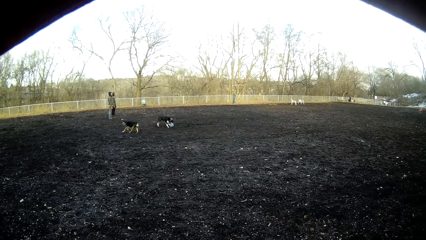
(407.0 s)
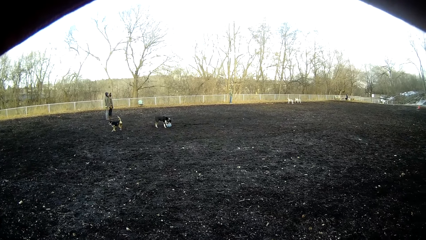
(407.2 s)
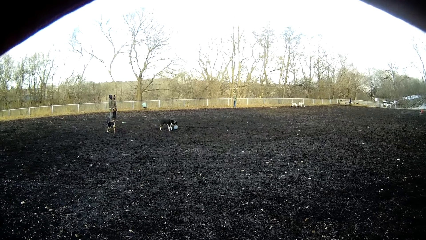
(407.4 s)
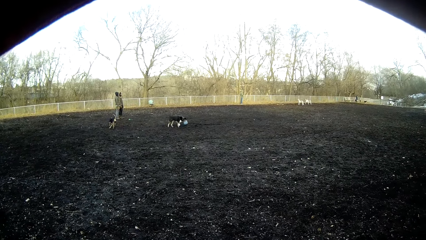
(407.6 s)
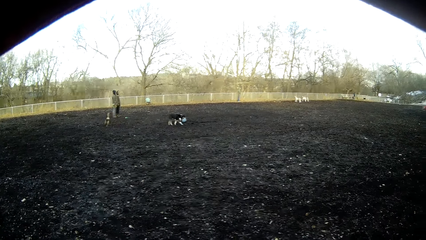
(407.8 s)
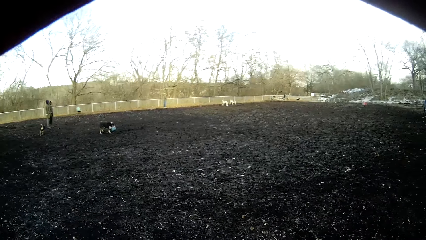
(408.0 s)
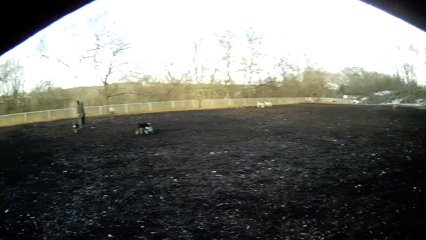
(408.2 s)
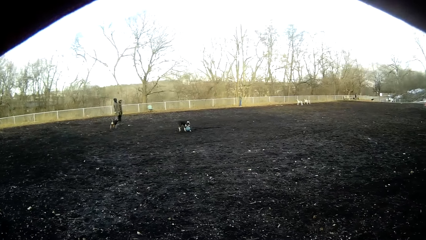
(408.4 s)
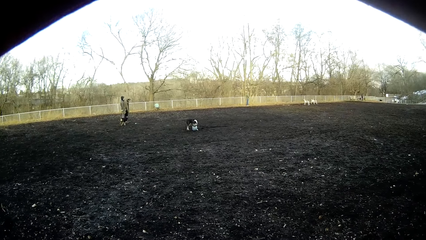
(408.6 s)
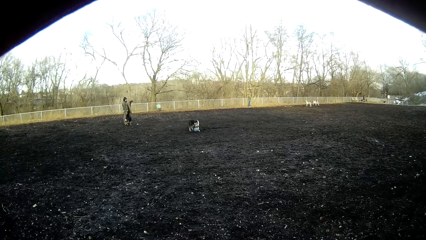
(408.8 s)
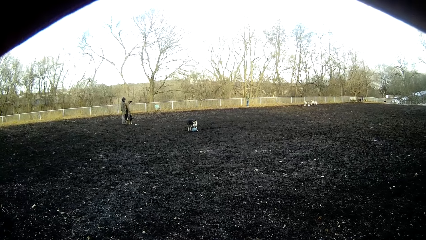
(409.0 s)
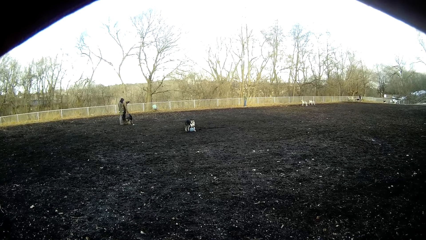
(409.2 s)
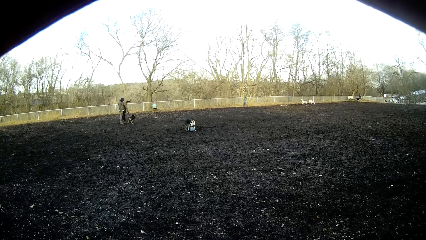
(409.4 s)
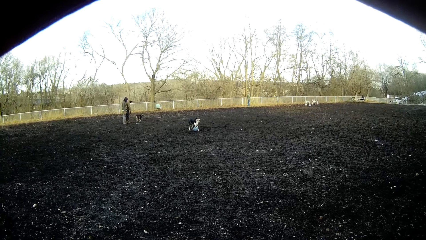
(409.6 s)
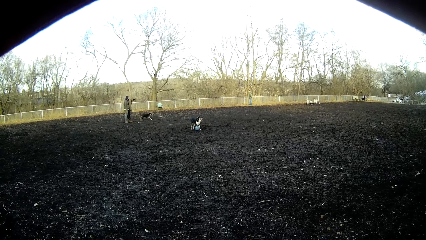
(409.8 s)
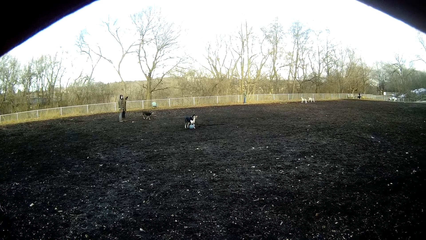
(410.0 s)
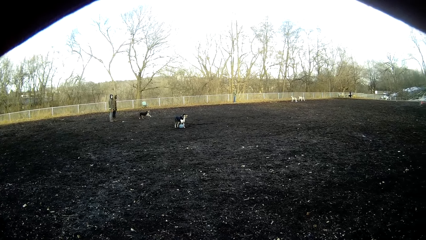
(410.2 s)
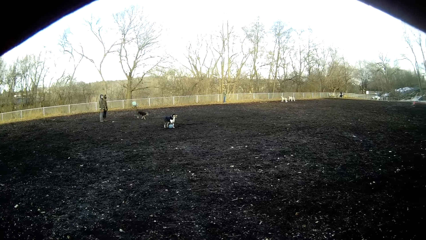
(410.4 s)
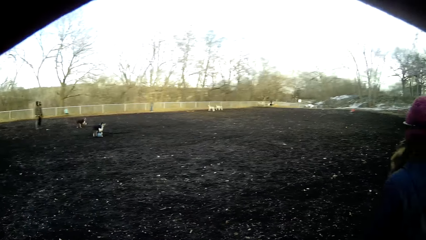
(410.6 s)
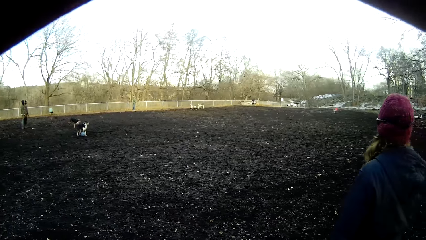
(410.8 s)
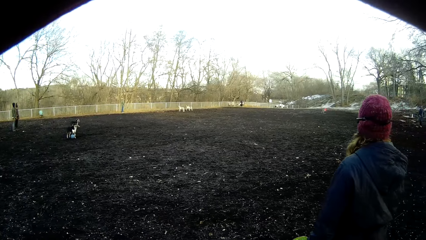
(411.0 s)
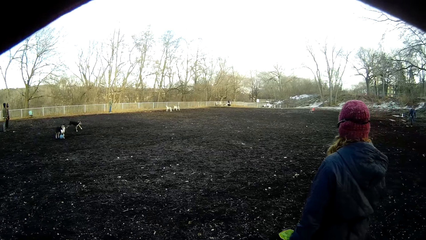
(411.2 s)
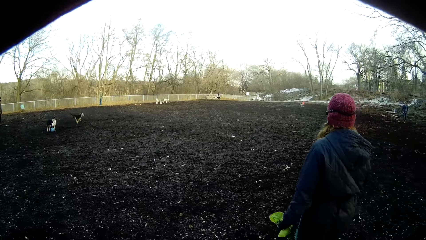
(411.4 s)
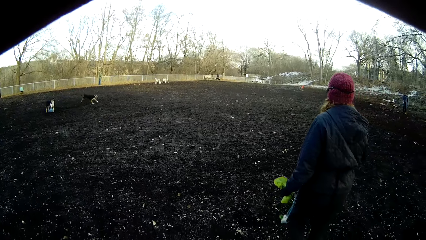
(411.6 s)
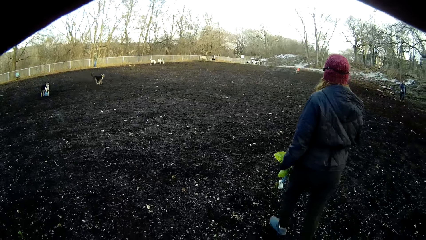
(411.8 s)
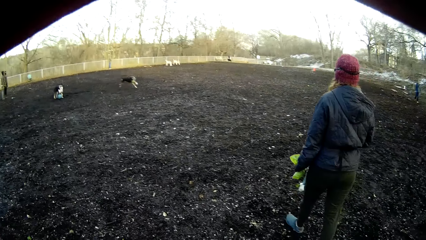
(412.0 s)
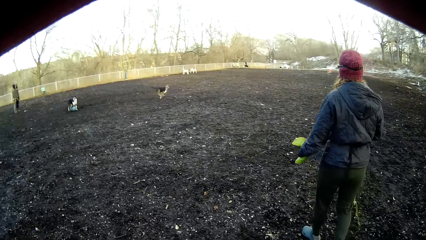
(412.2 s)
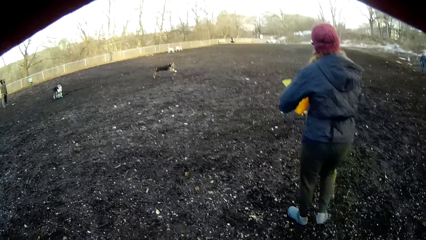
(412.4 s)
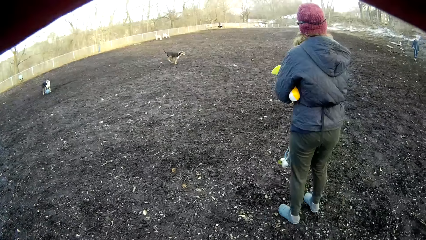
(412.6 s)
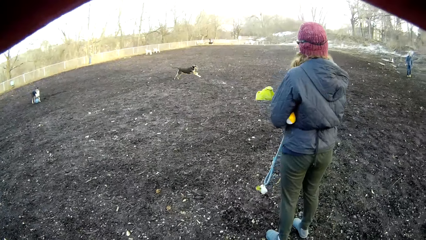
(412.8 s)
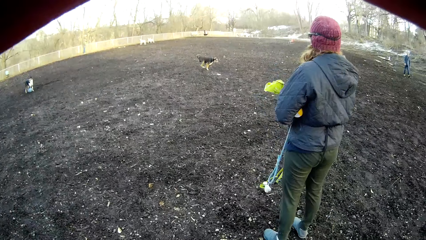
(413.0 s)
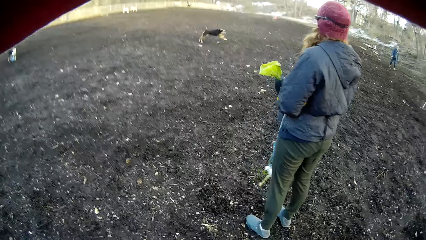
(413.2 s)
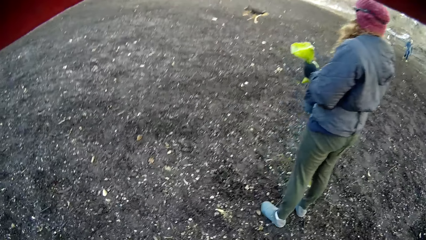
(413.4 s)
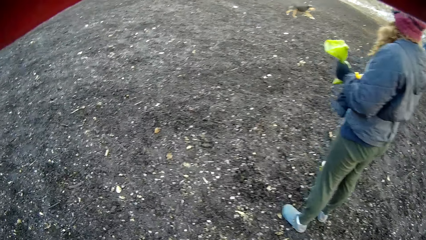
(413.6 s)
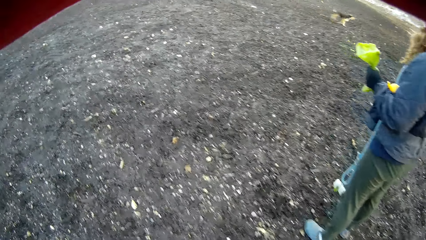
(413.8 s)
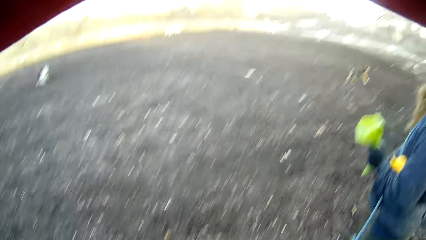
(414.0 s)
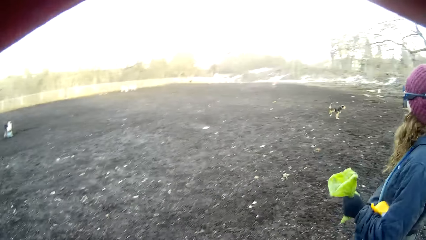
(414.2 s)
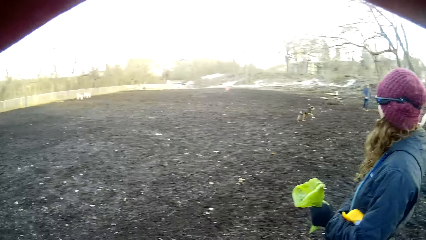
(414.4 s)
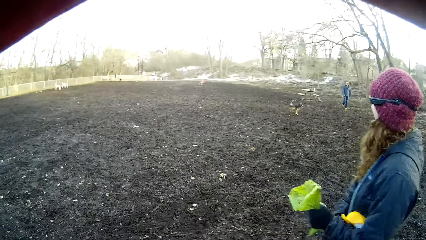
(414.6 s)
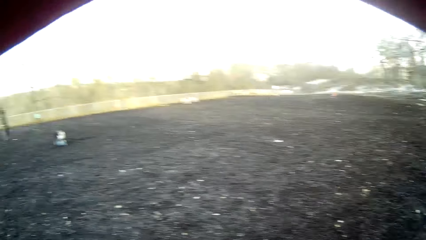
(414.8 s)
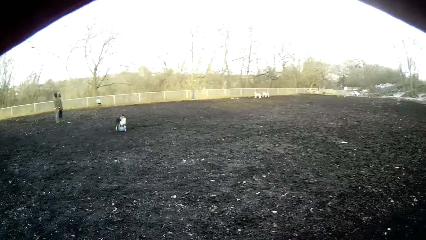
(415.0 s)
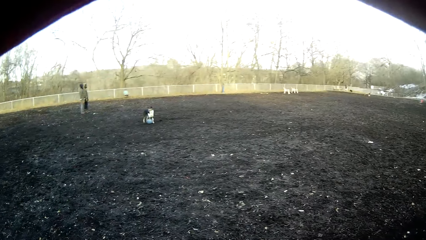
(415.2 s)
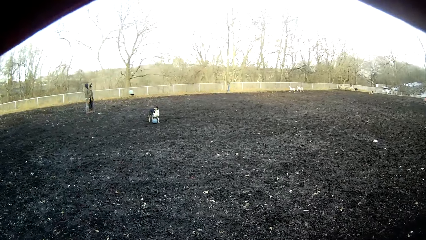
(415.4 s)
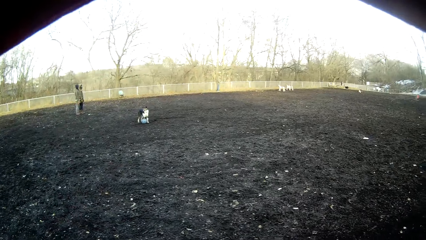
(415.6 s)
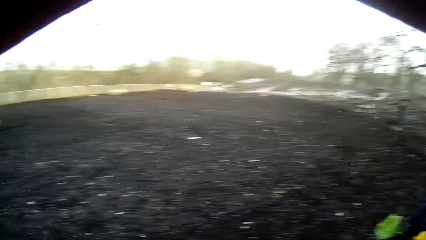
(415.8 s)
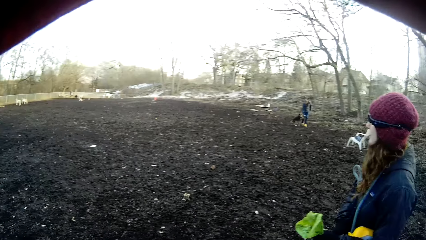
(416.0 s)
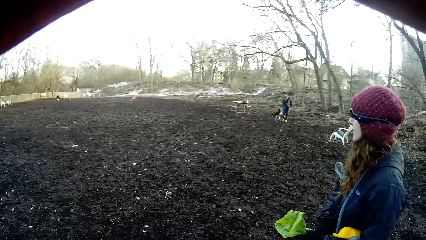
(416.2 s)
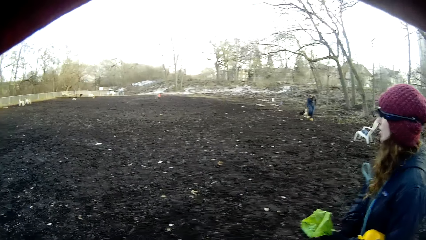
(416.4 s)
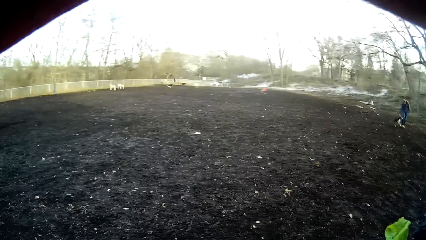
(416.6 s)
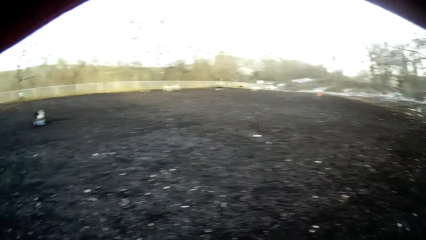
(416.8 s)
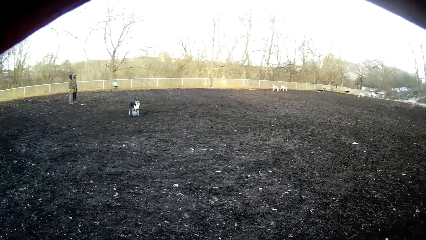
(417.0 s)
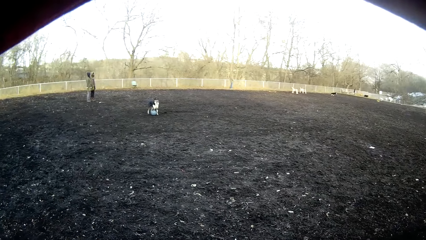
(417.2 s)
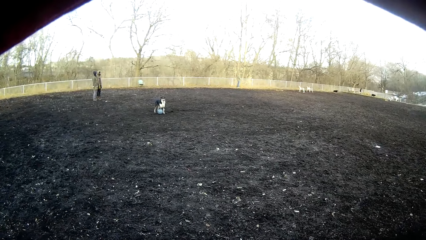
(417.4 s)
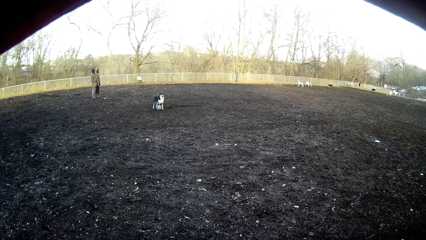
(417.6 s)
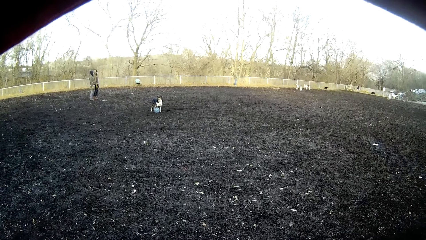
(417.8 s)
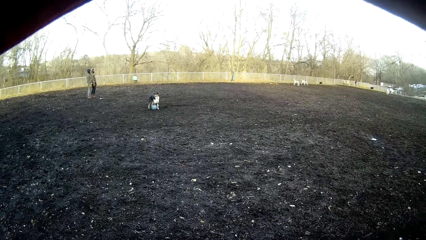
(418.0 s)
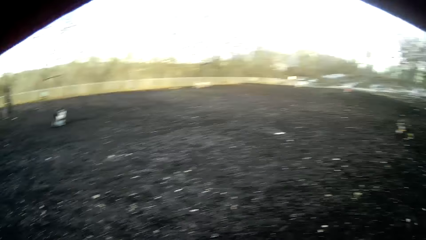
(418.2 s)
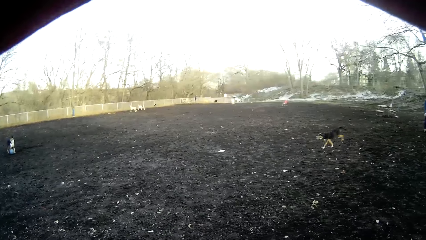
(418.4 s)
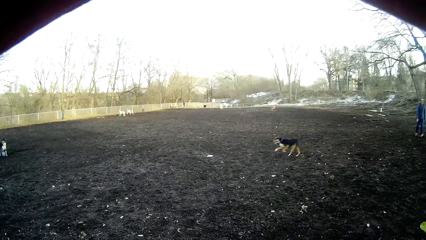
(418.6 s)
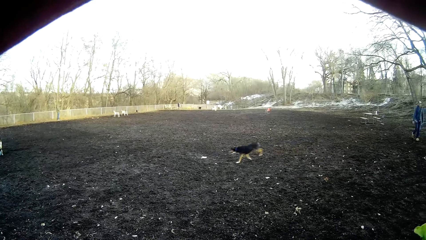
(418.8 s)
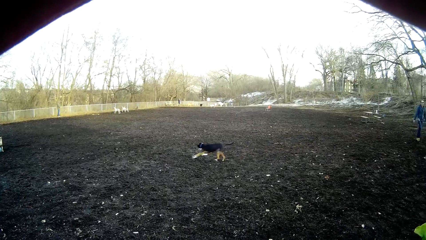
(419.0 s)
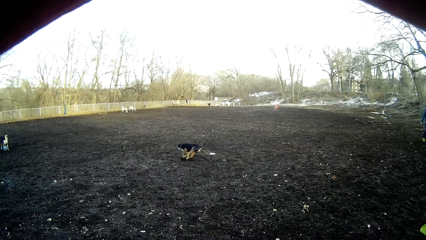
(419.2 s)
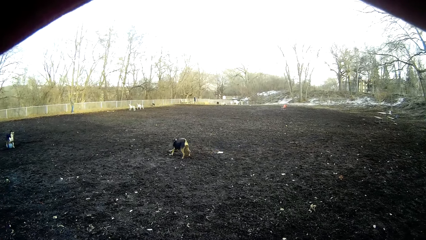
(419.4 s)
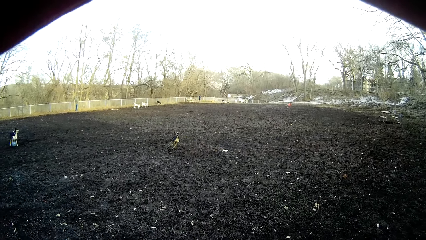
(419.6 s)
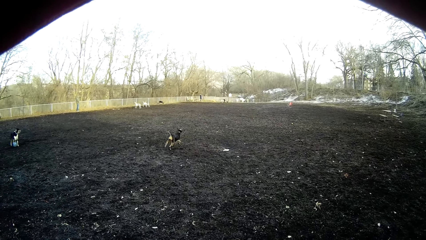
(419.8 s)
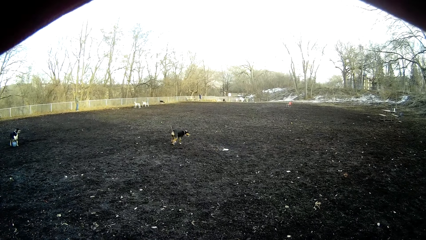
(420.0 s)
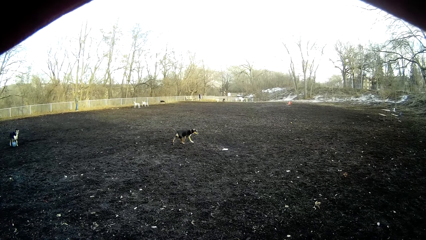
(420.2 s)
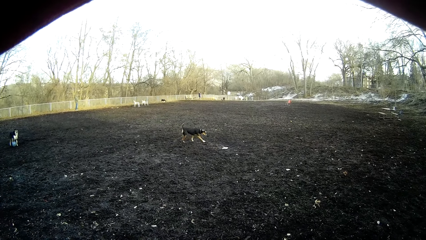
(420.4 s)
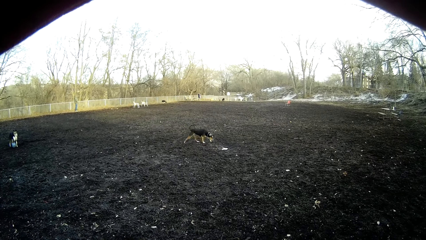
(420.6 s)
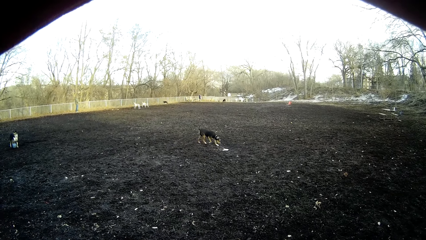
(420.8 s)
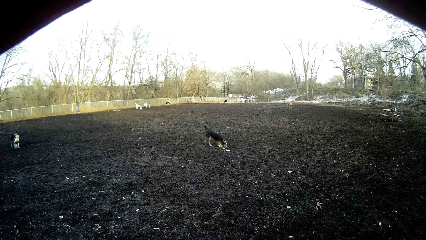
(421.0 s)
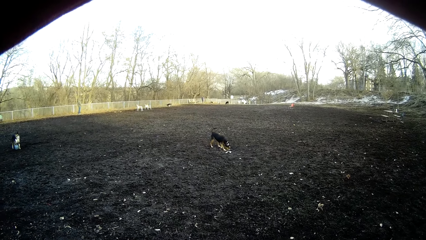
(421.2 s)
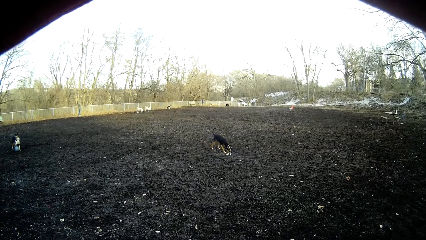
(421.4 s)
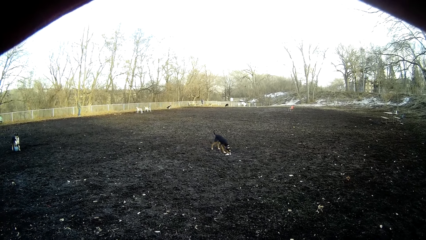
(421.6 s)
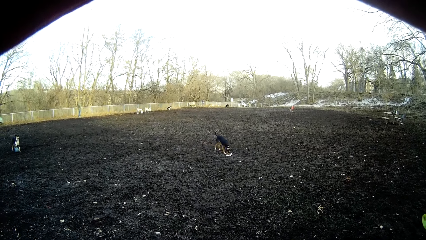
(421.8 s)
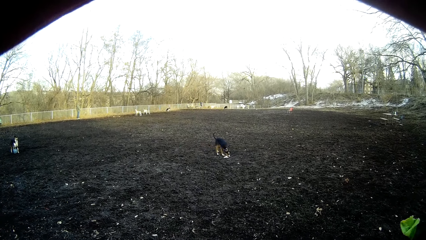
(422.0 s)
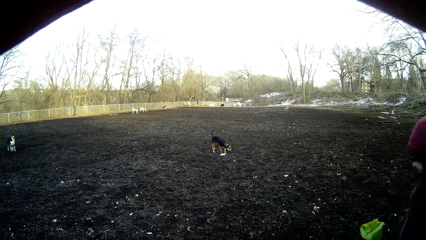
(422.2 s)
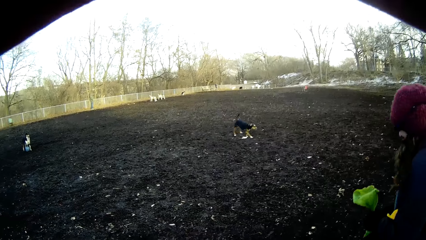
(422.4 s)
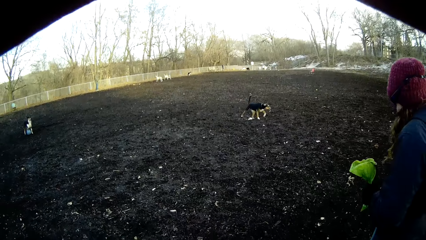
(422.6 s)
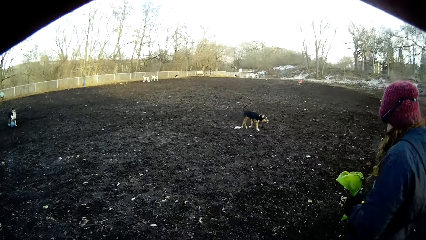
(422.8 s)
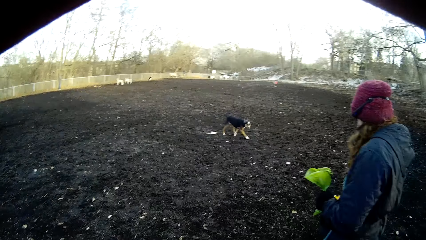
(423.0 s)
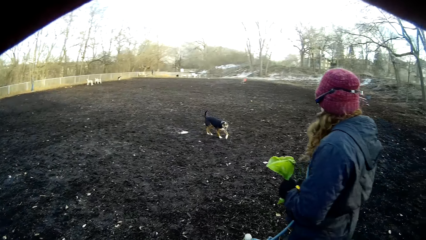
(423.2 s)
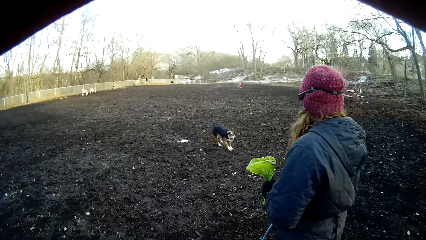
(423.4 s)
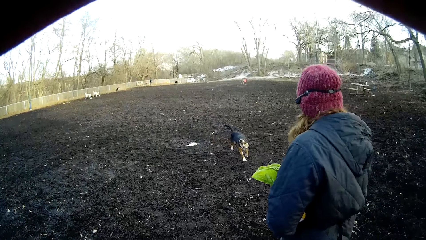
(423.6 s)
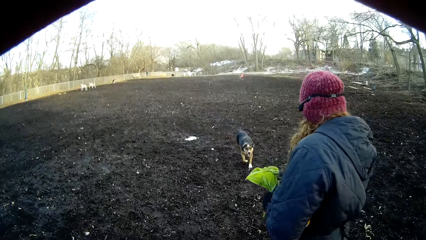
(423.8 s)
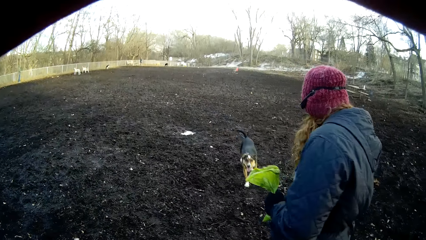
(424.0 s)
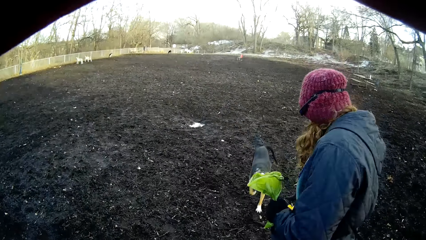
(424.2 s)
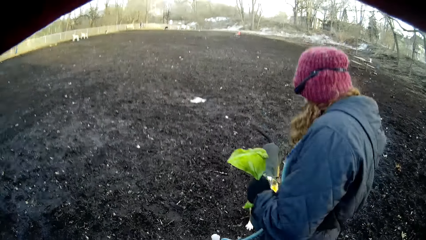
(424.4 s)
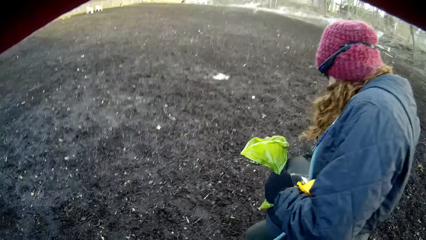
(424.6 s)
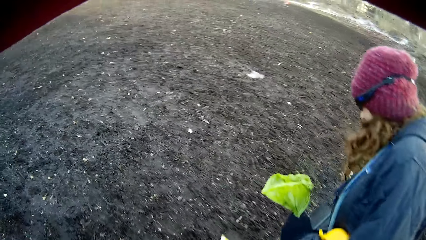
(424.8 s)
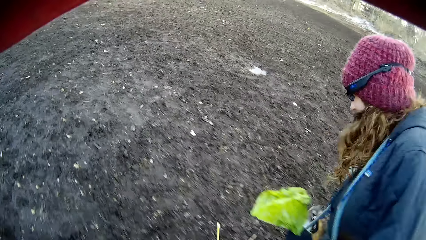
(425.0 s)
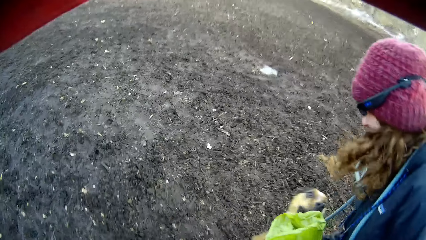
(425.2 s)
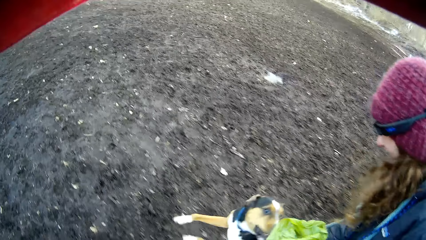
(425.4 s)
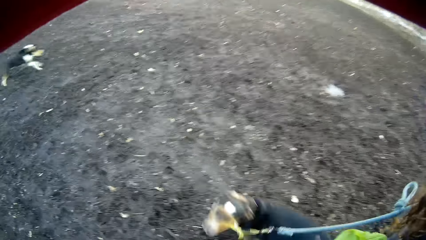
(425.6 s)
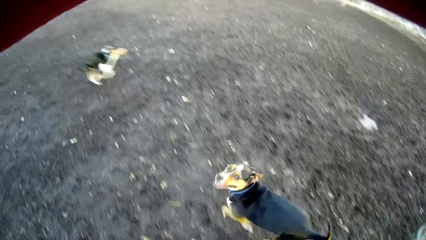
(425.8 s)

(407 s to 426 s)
The lady moves around the field. The camera wearer moves towards the lady. They look at the dogs in the field. The lady walks towards the dog. The dog walks towards the lady. The lady plays with the dog.
